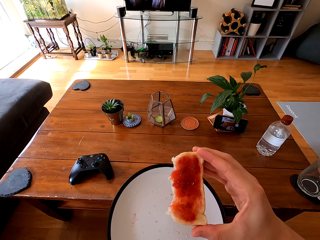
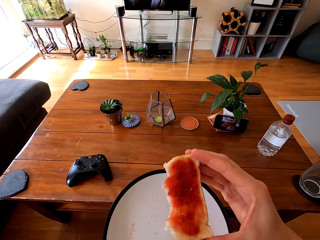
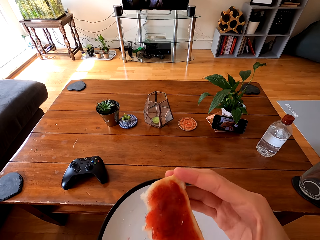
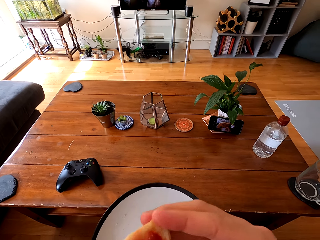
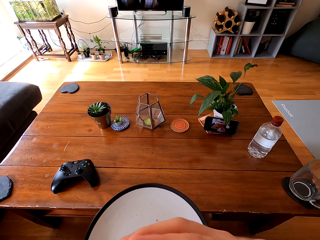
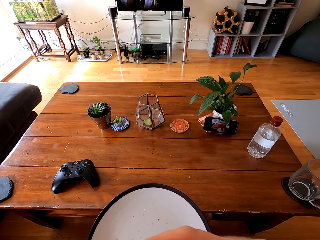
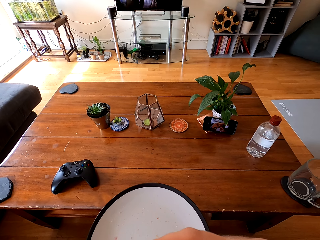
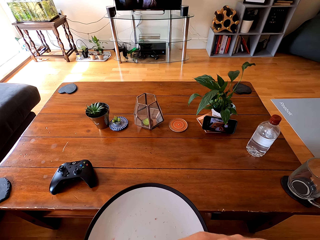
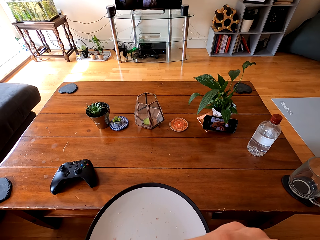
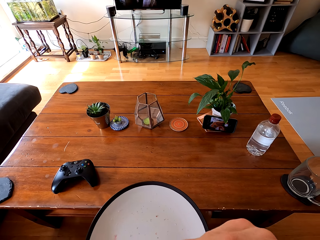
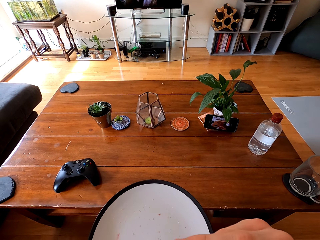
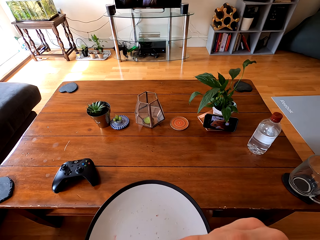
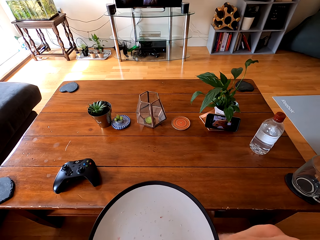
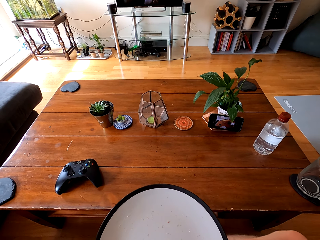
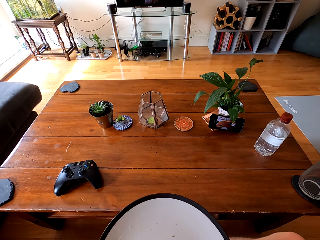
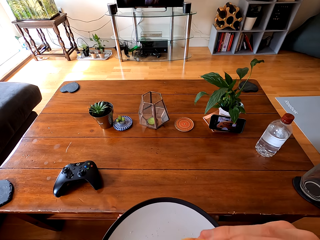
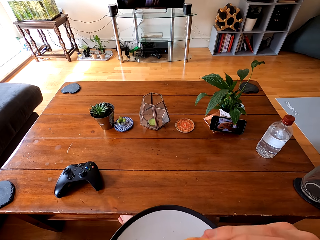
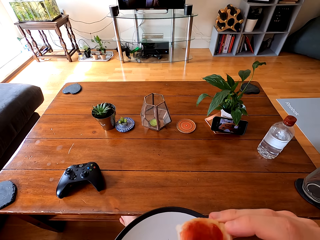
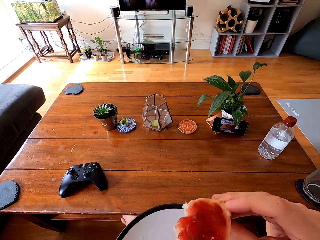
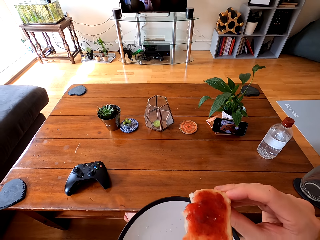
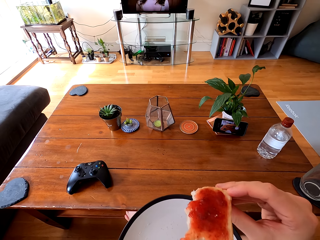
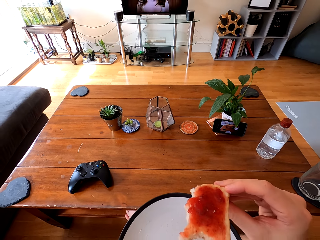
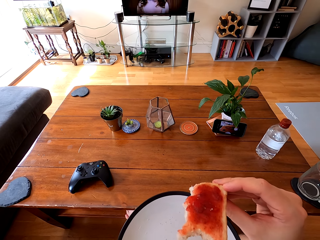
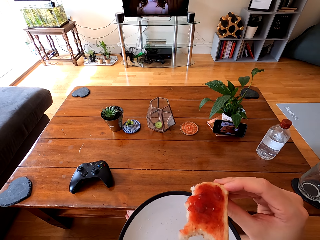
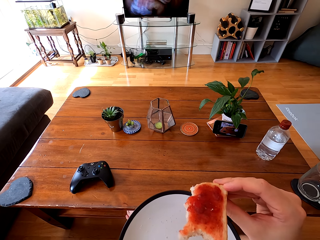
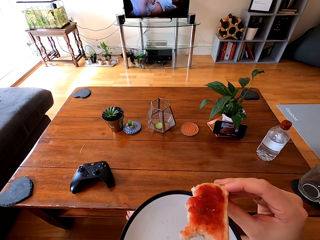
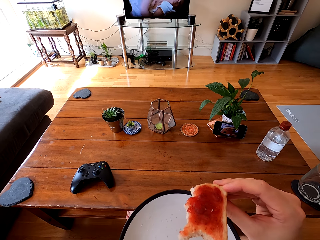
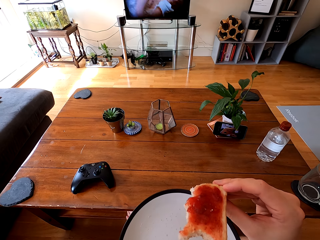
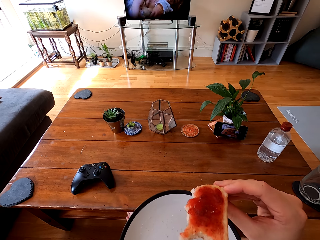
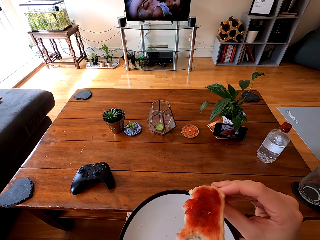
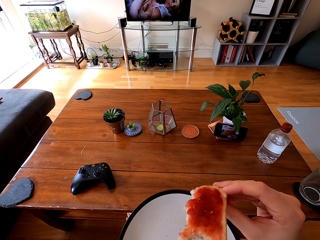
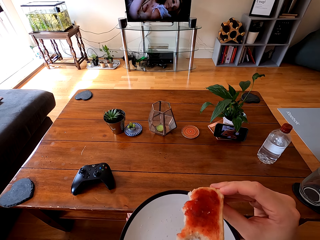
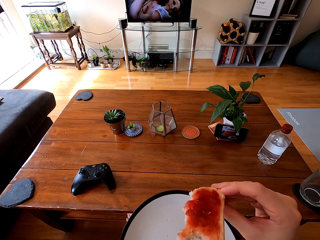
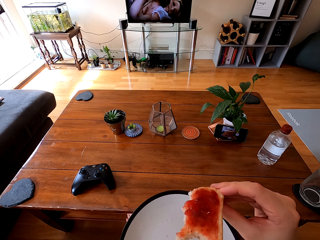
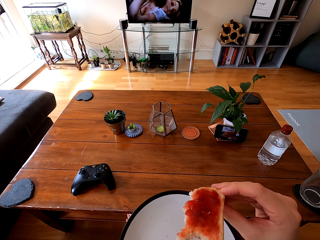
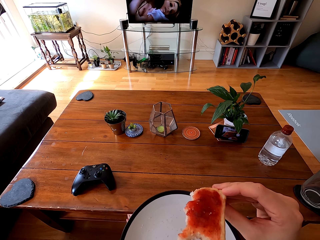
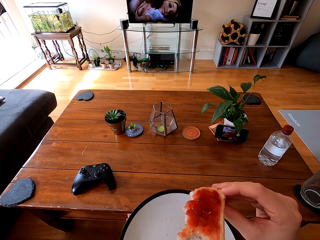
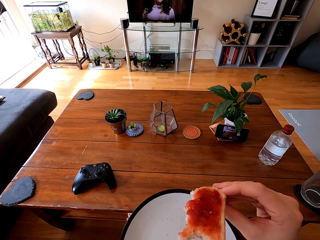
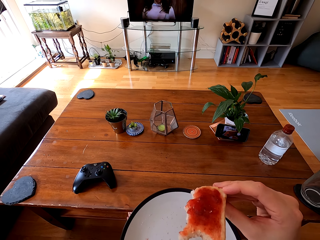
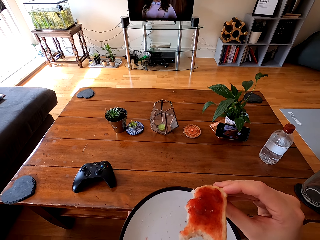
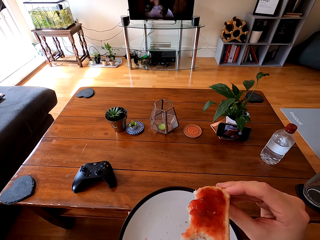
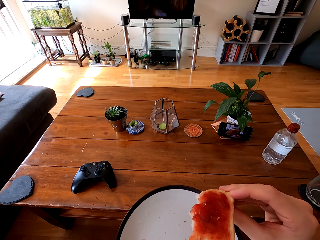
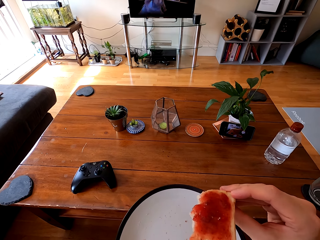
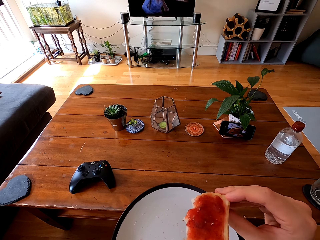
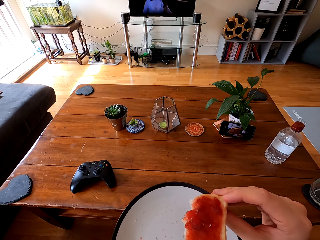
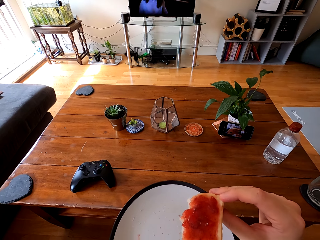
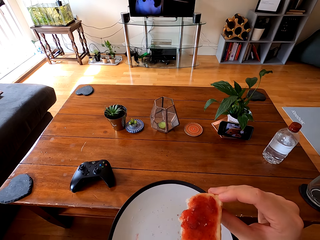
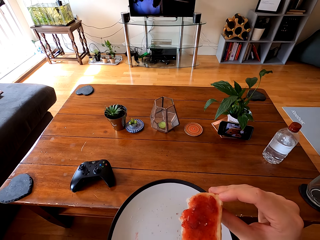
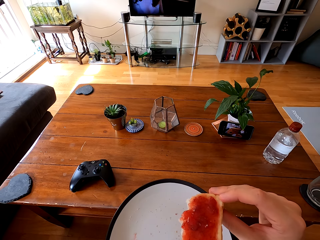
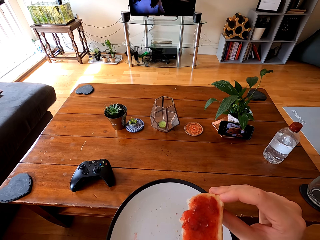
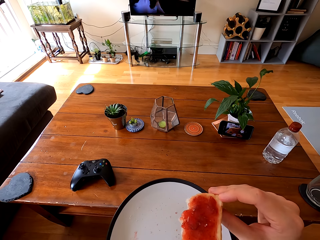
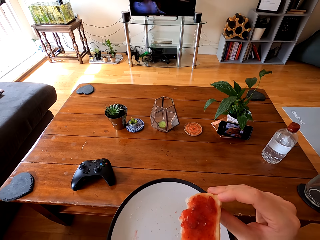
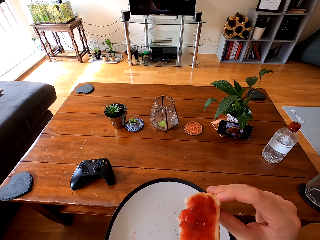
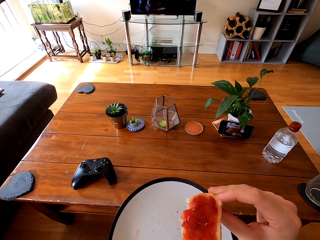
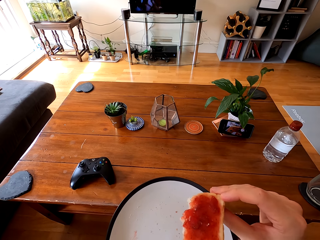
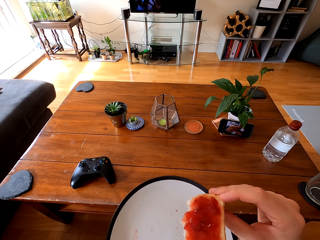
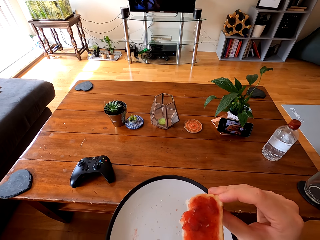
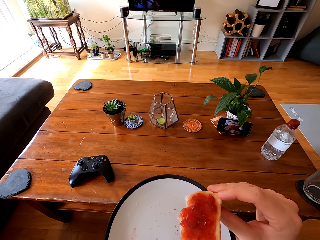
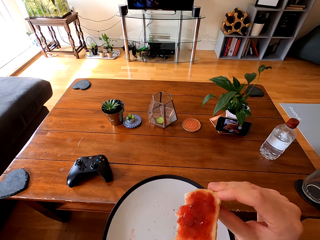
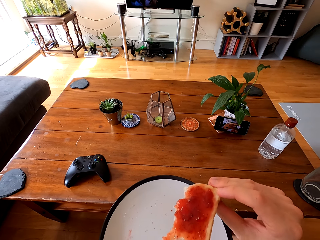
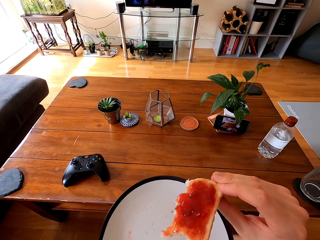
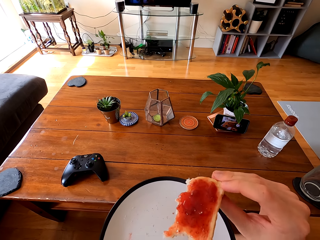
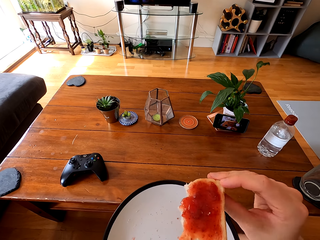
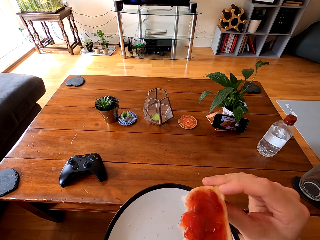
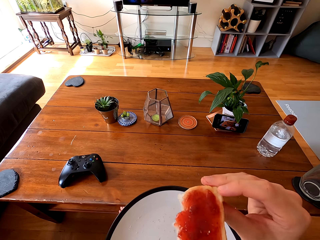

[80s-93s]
The camera wearer eats the bread. They hold the bread with the hand.

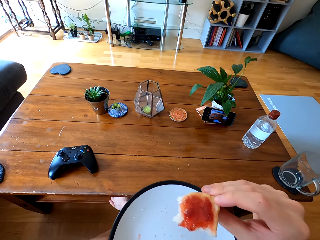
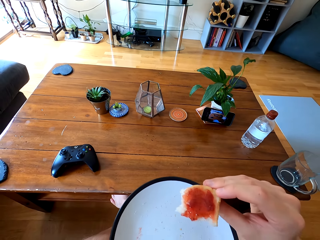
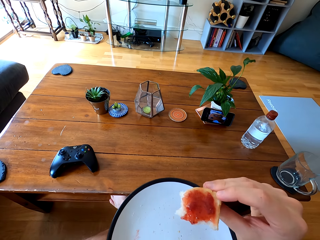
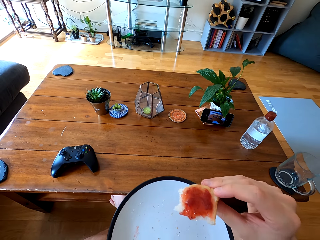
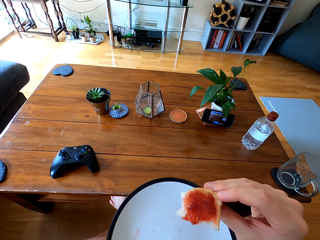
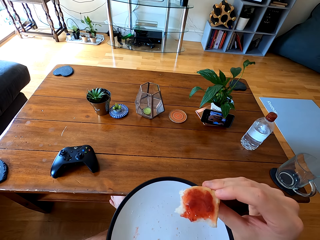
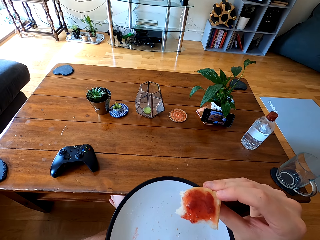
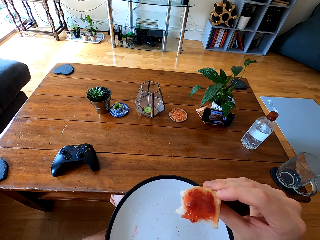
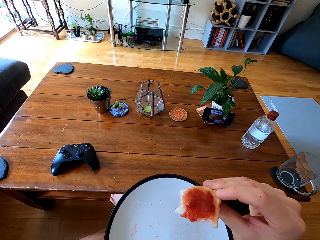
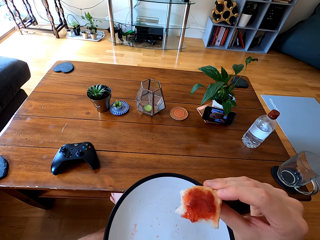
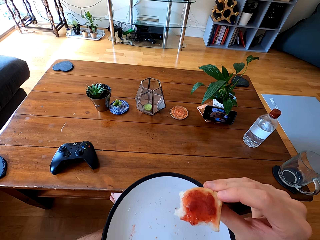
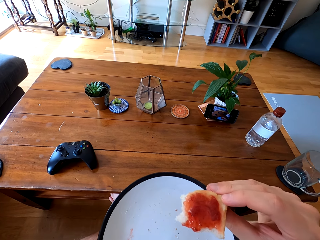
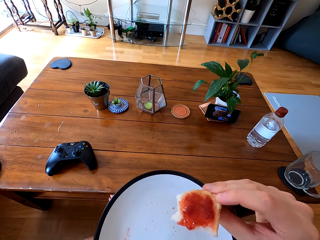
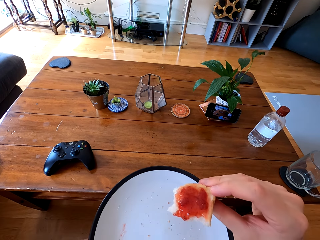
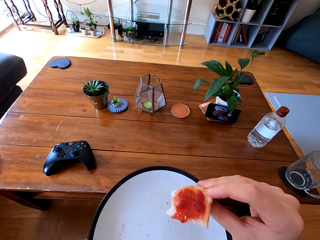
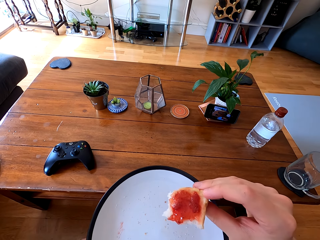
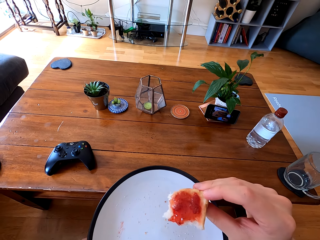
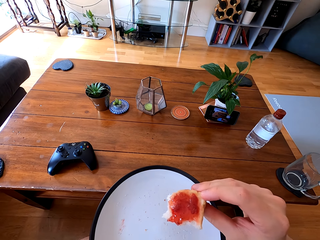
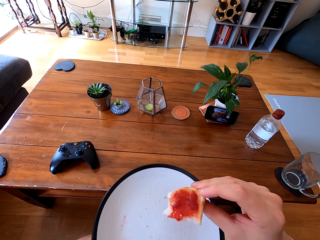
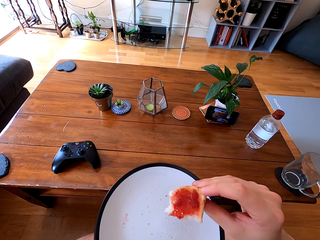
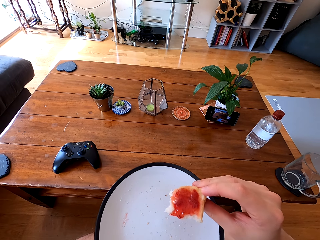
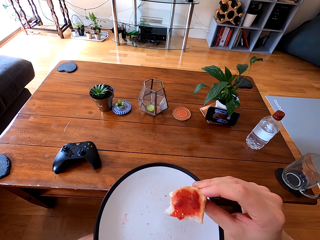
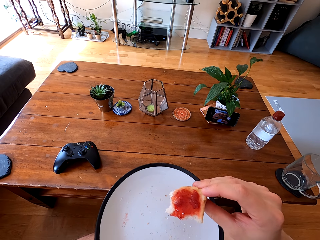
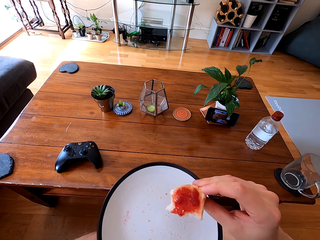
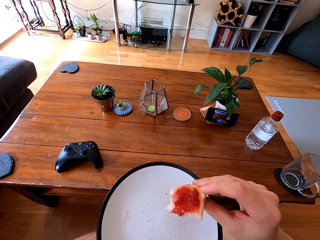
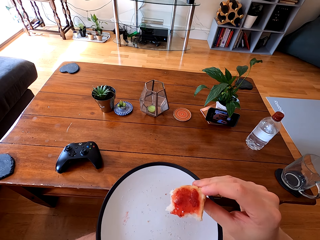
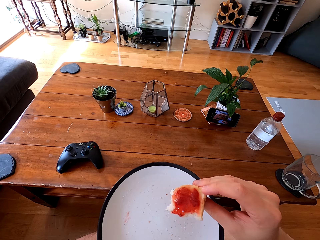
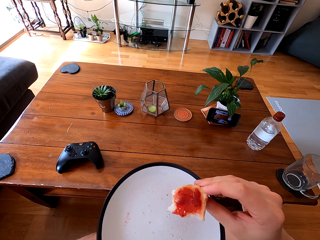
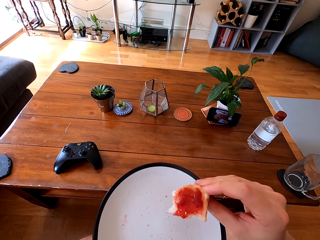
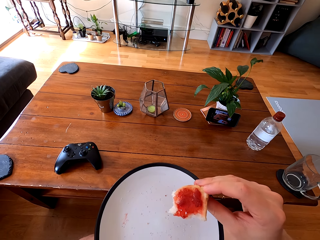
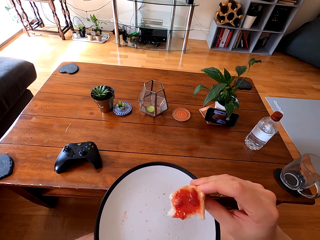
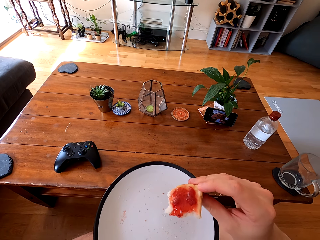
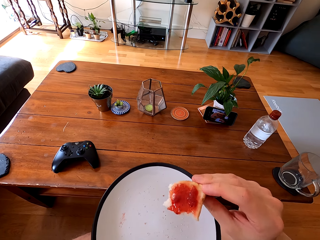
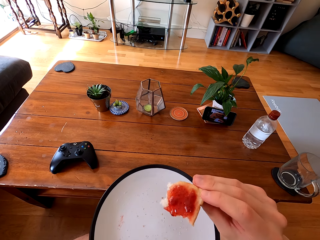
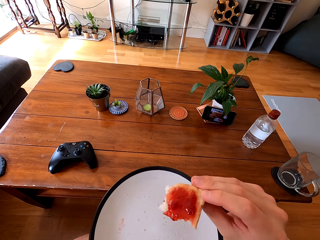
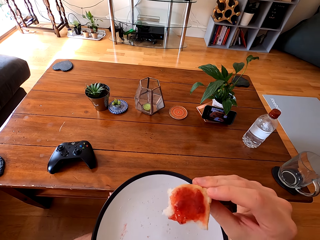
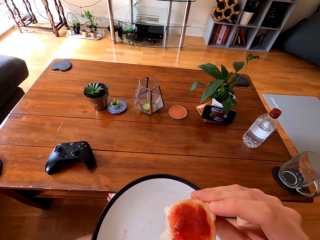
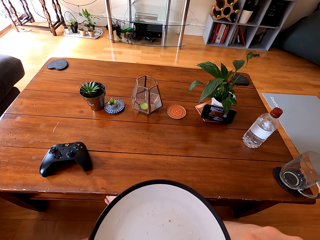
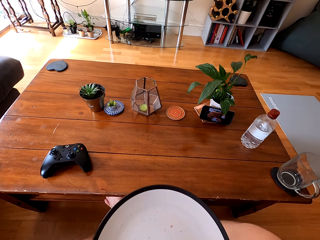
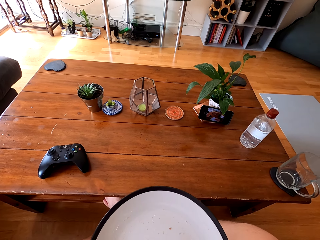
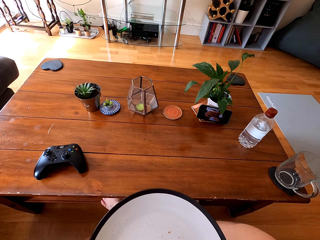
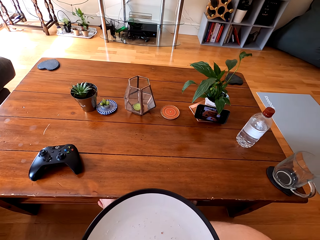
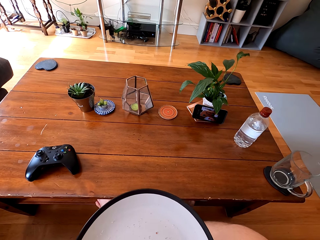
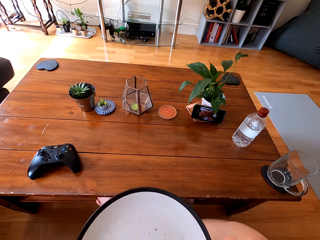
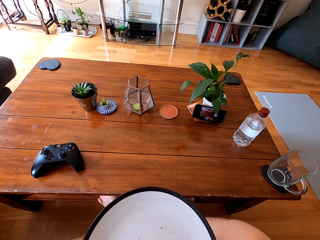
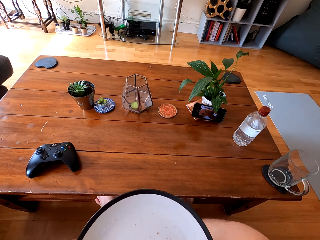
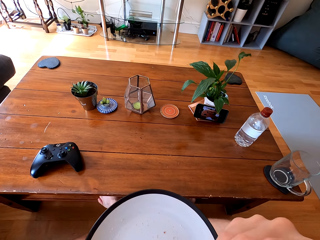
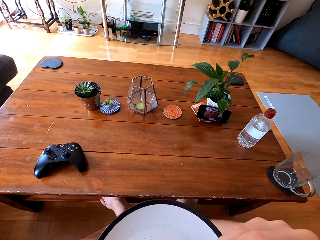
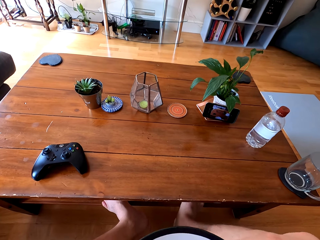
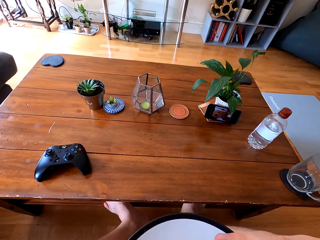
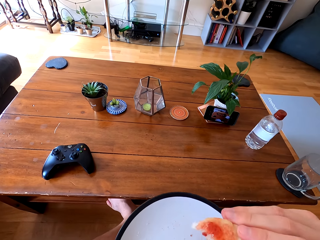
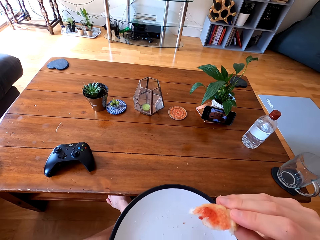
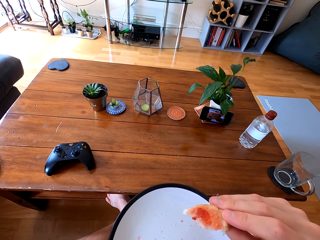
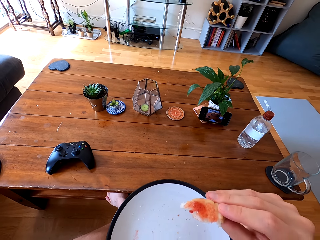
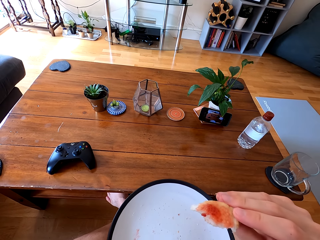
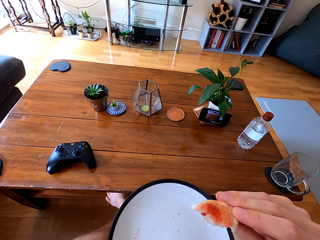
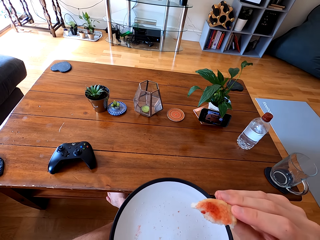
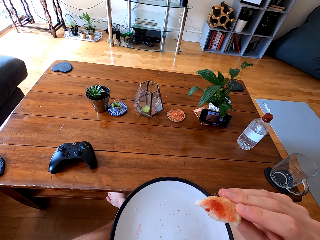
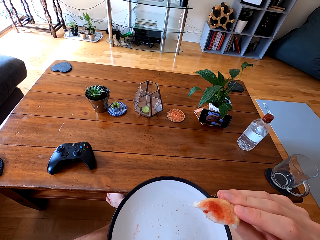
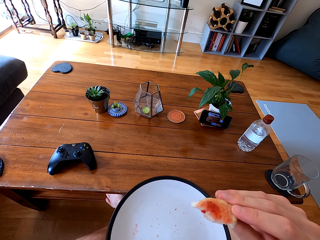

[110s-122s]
The camera wearer holds the bread with the hand. They eat the bread. They hold the bread with the hand.
